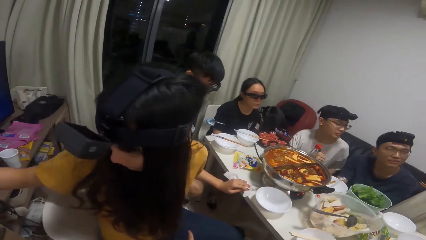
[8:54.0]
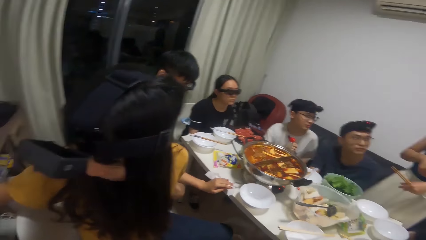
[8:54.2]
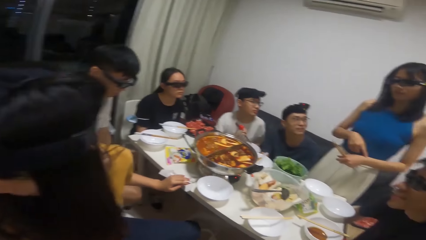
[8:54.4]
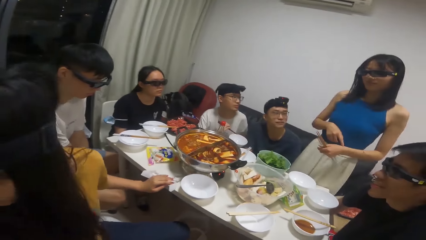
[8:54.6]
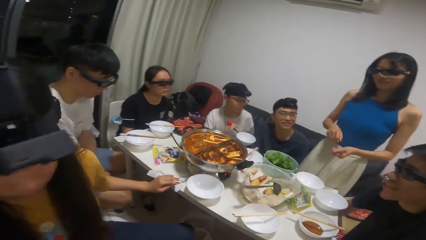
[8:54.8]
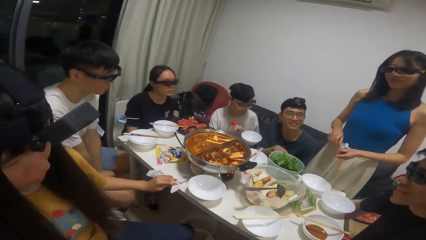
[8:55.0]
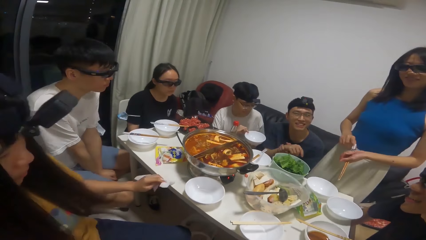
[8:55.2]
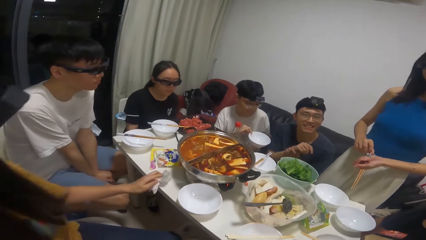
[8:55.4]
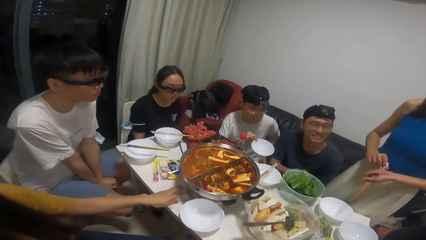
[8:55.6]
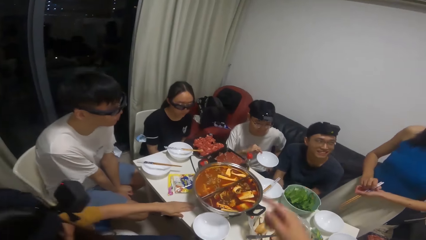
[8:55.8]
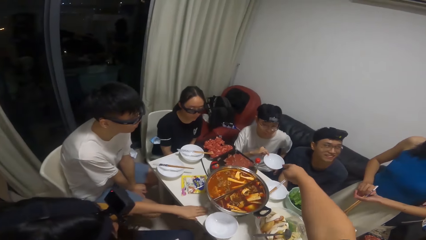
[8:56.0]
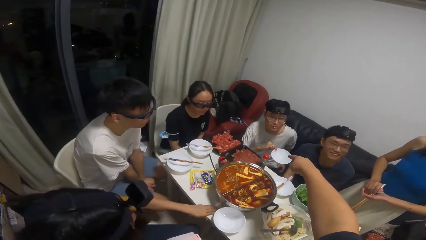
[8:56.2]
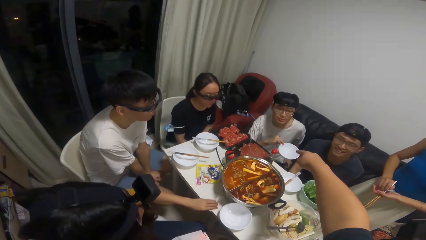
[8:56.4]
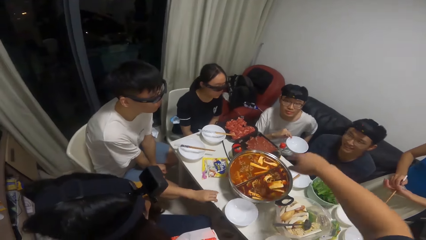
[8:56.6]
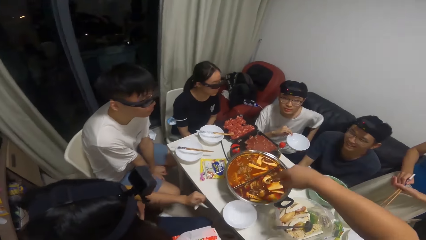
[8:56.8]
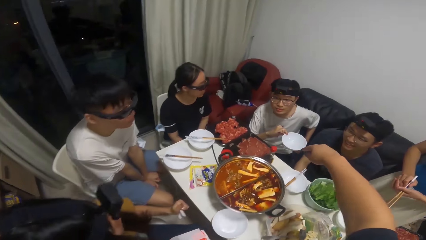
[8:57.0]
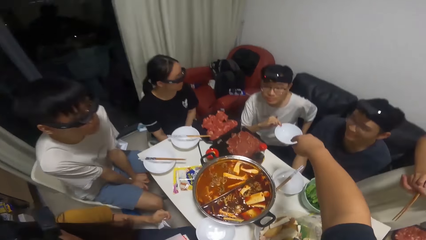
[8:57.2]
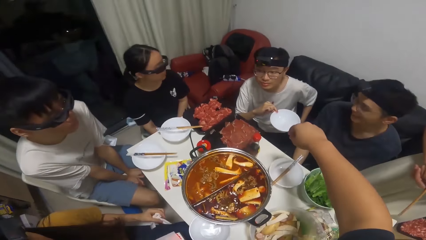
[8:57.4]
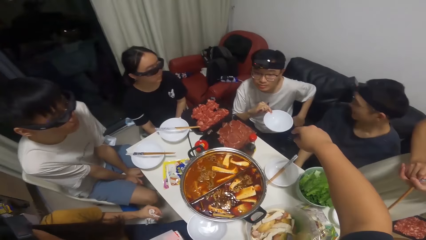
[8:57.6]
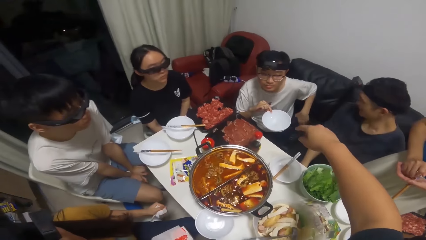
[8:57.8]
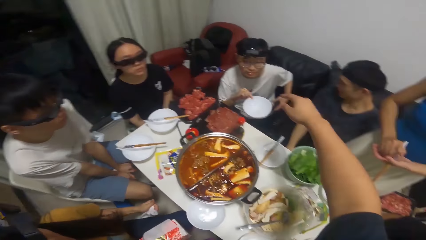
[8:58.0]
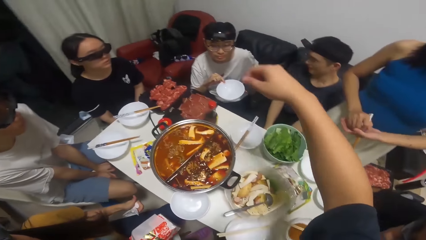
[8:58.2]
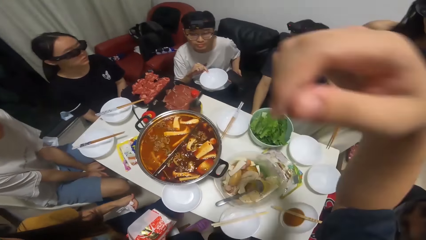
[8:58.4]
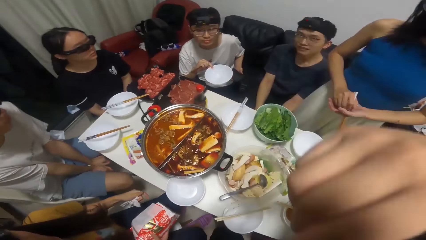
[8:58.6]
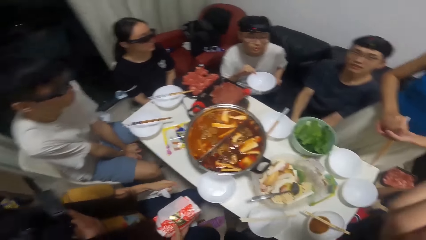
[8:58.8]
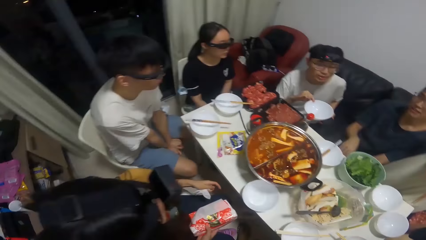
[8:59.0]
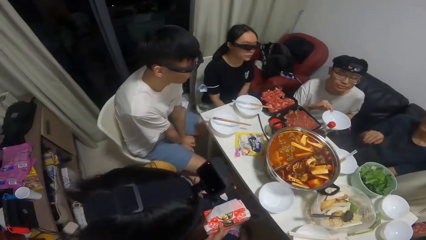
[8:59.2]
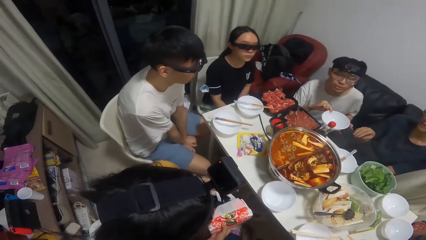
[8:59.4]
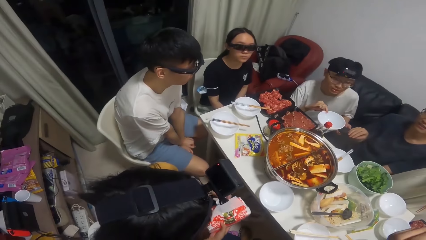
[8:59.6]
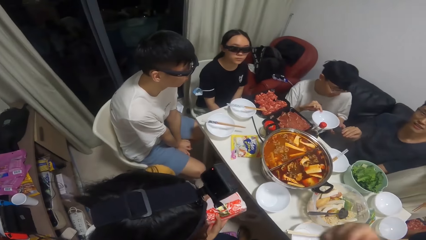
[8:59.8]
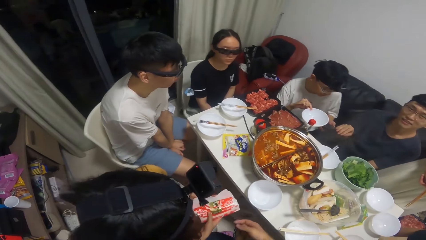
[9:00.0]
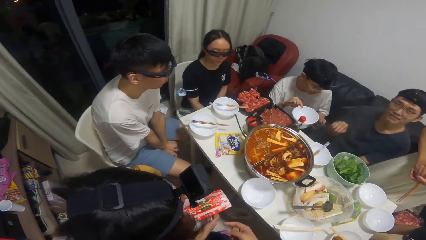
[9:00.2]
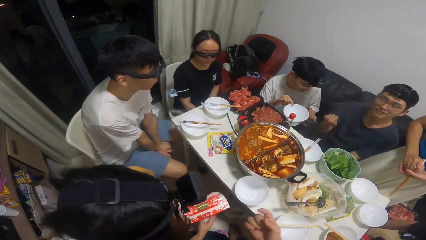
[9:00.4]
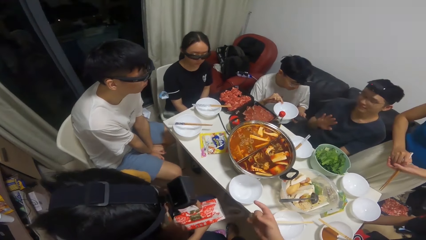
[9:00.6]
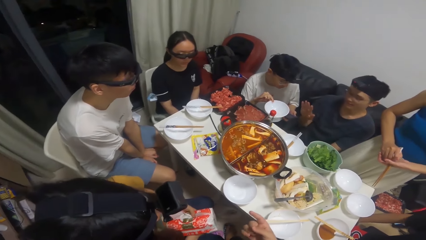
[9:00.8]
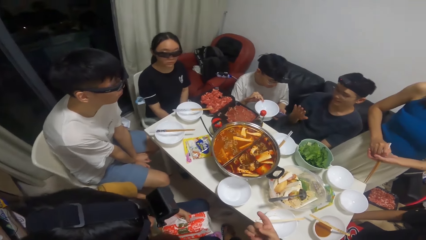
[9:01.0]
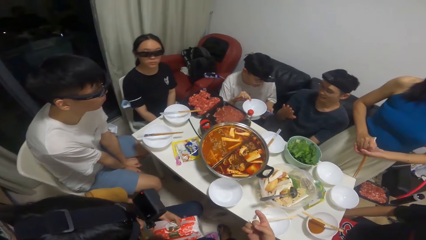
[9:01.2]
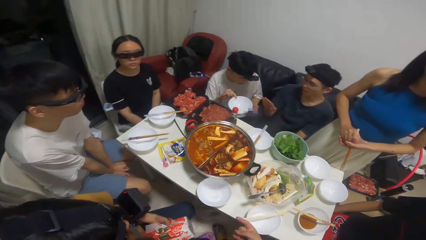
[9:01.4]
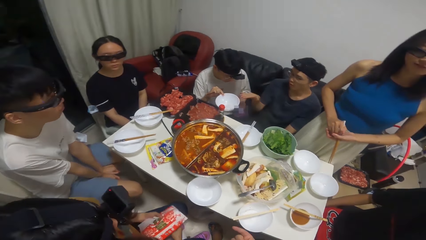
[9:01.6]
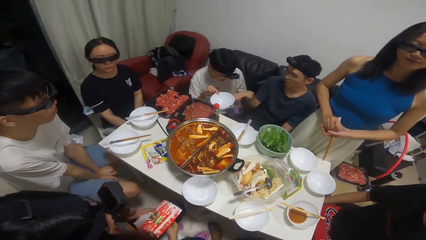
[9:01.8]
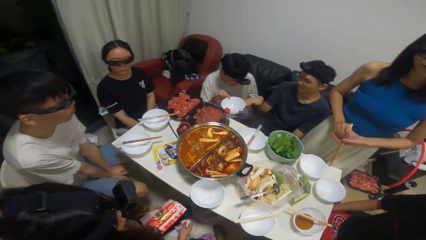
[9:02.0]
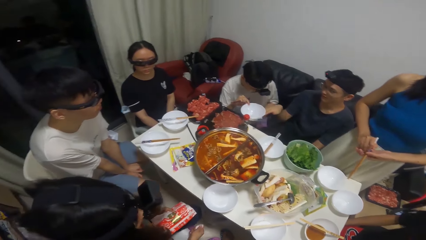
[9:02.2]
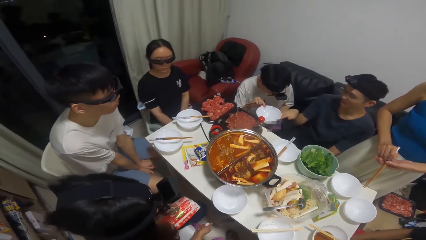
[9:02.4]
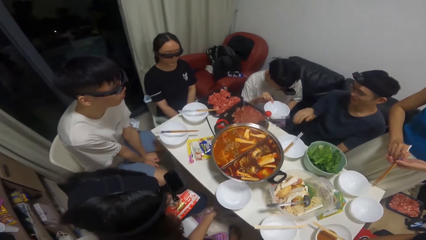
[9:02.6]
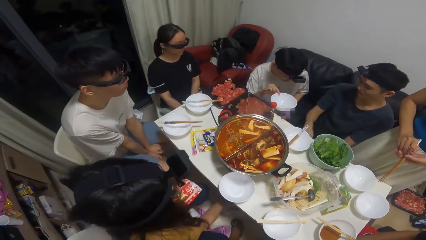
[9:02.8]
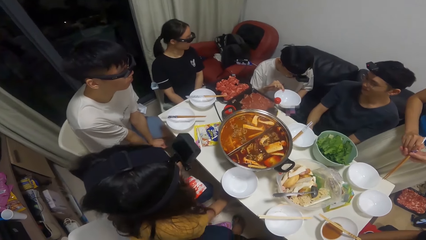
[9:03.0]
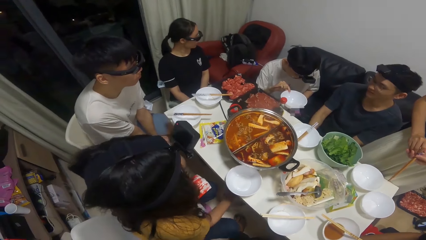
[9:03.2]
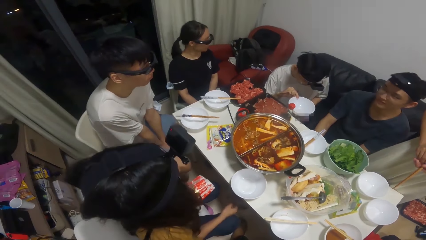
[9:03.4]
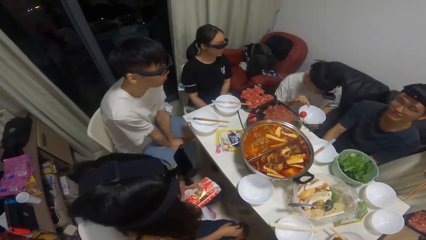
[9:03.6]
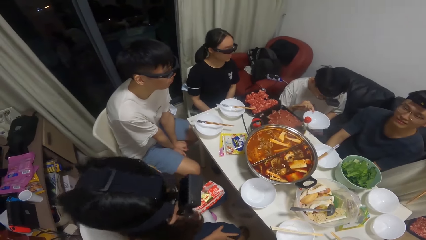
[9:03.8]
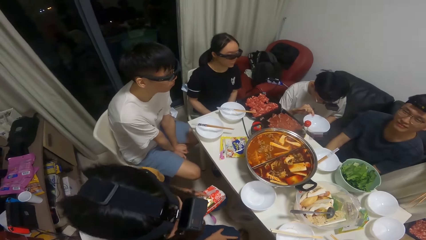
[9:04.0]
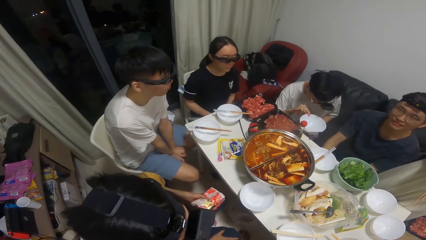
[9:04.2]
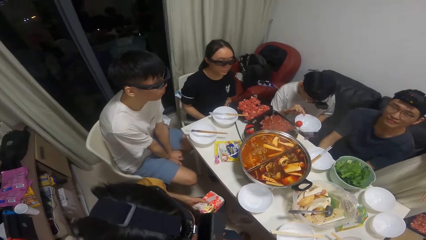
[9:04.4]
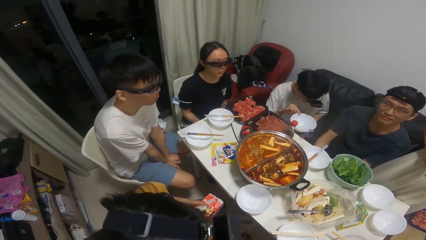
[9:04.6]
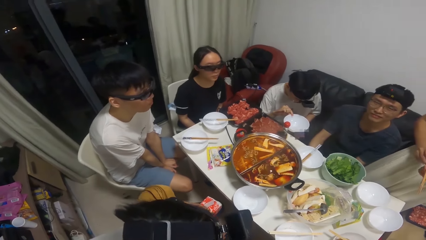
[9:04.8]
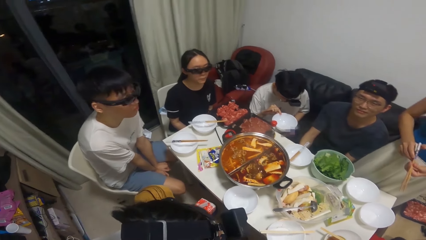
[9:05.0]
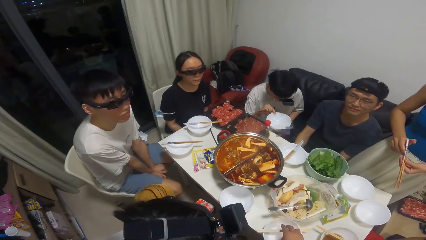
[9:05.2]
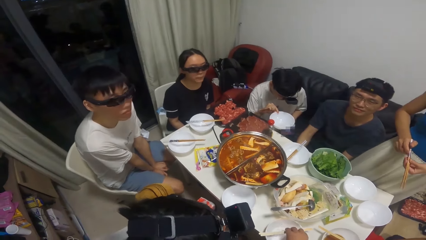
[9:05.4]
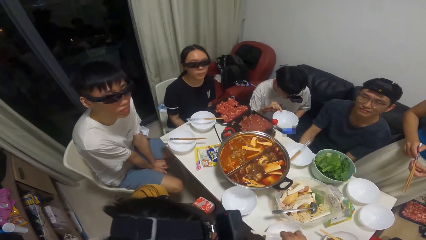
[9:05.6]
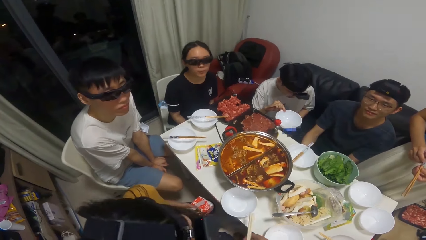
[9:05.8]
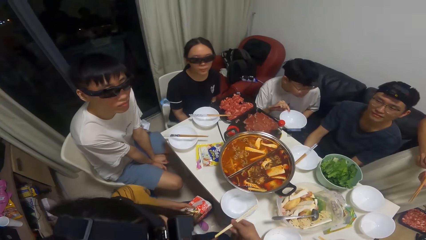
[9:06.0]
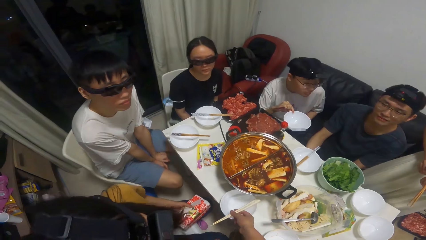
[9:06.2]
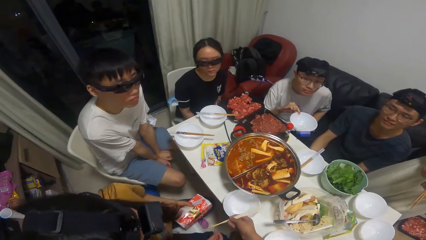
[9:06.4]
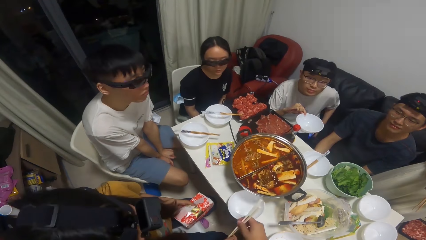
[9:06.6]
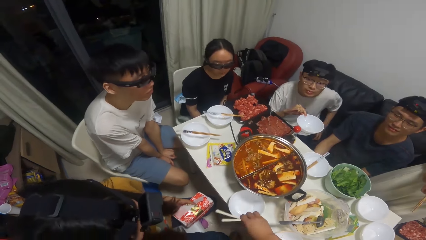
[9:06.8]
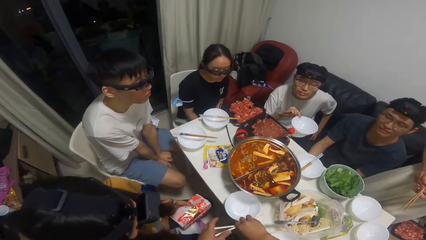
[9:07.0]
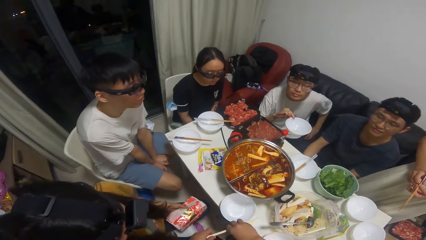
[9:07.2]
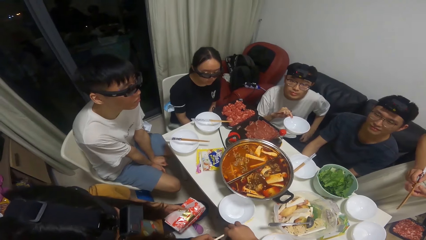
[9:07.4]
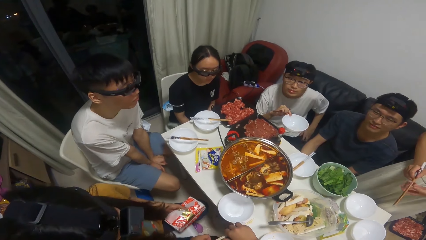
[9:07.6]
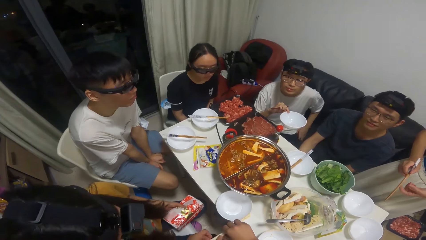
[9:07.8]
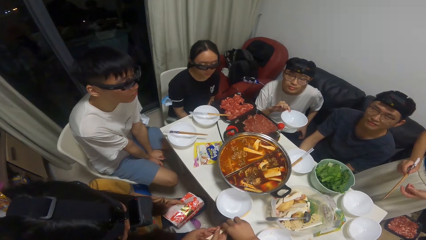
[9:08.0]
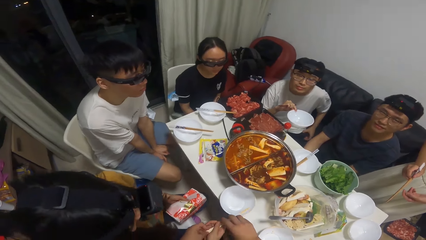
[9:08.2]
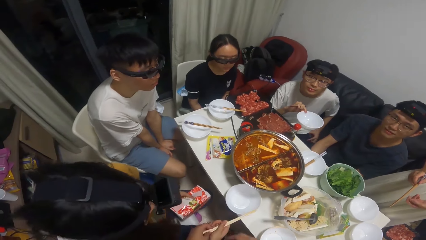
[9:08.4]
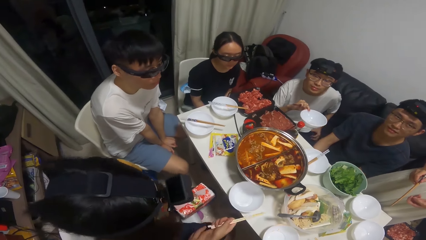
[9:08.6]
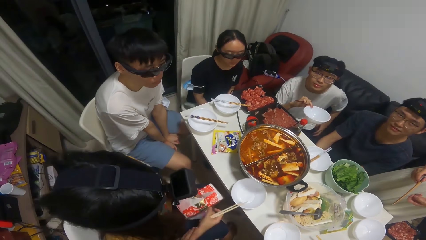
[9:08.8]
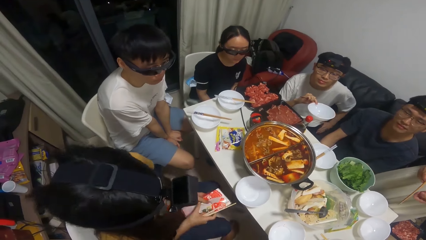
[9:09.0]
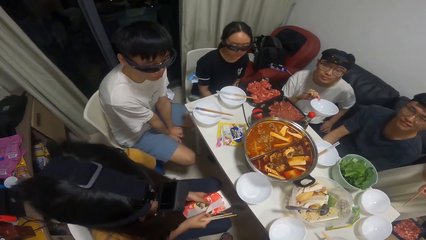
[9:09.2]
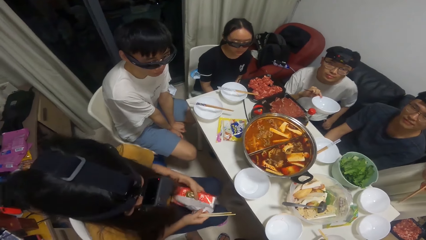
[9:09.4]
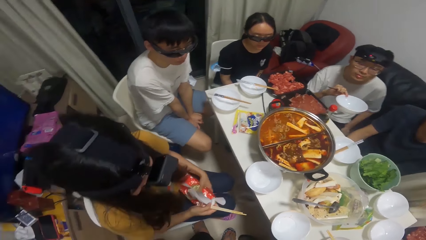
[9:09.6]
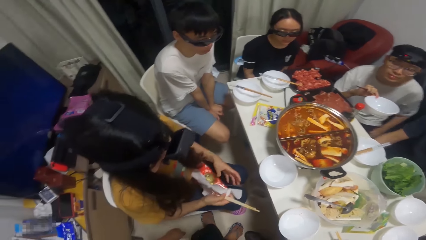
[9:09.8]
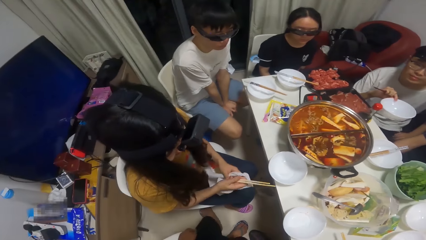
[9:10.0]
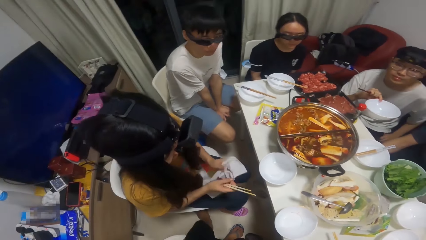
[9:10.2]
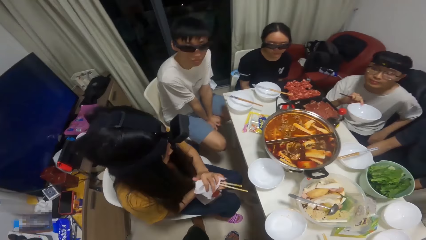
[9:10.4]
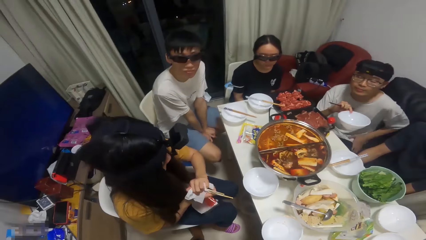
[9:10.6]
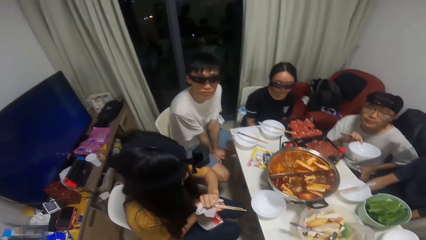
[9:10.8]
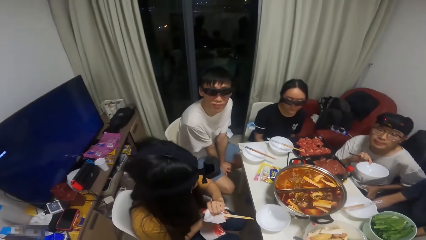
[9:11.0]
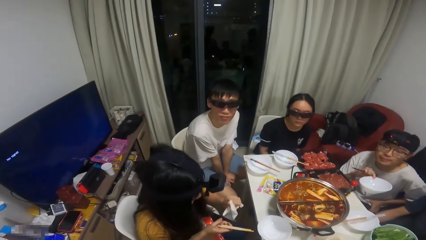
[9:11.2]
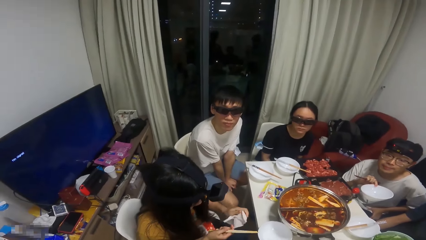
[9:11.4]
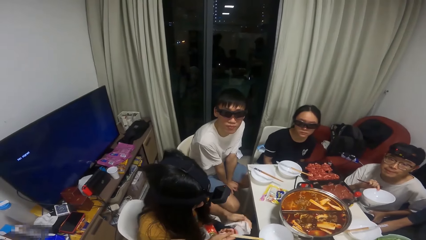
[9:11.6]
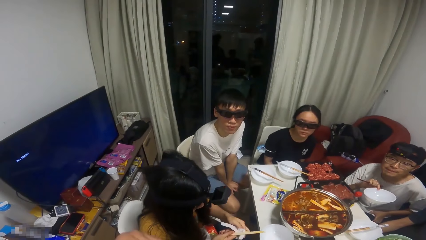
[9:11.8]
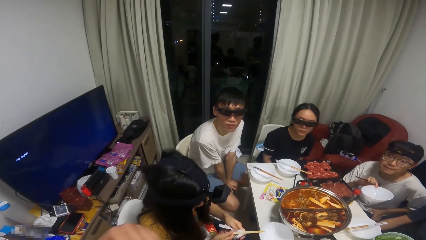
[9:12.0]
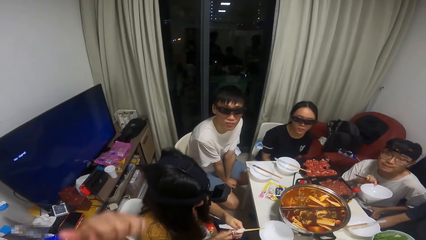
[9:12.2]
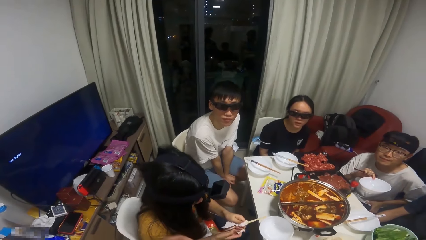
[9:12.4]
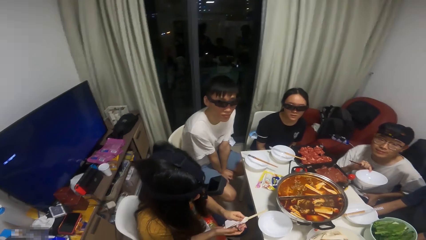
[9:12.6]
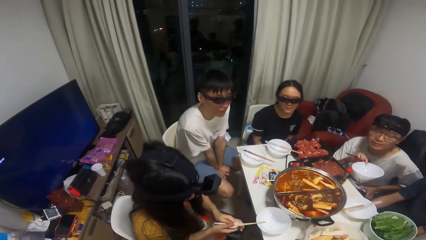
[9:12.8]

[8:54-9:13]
The camera wearer interacts with a man. They point at a person. Another man interacts with the camera wearer. The camera wearer looks at the table. A woman takes a tissue from the pack of tissue and cleans her hands with the tissue.
